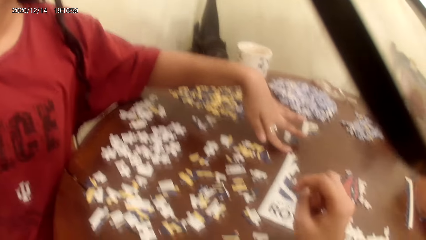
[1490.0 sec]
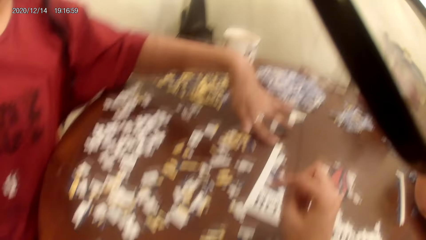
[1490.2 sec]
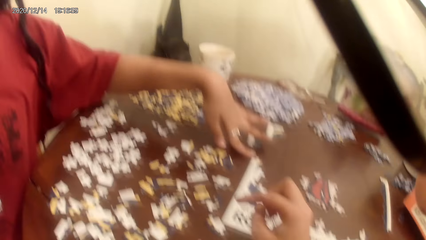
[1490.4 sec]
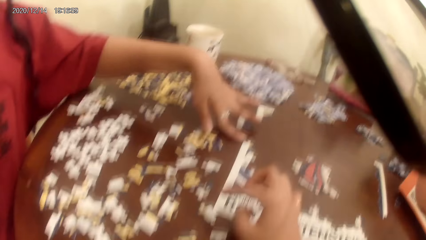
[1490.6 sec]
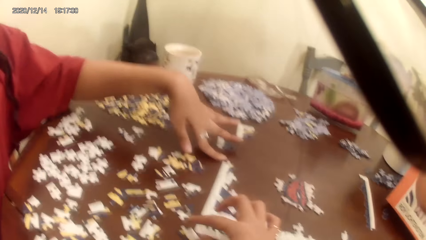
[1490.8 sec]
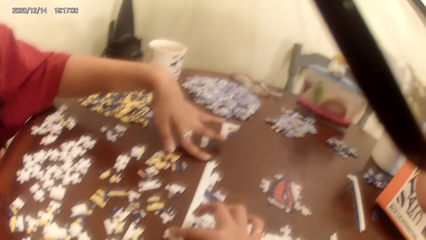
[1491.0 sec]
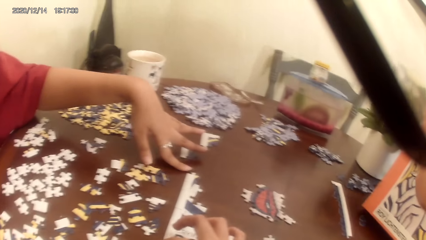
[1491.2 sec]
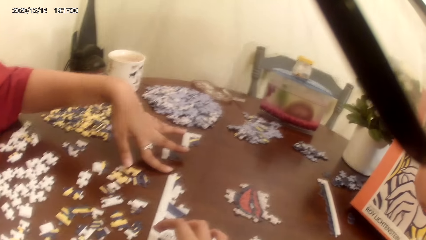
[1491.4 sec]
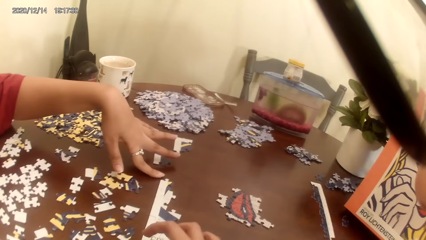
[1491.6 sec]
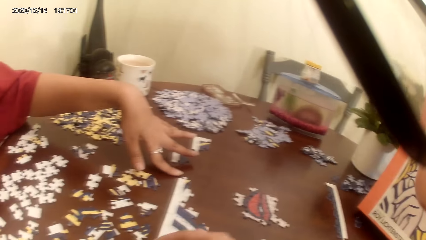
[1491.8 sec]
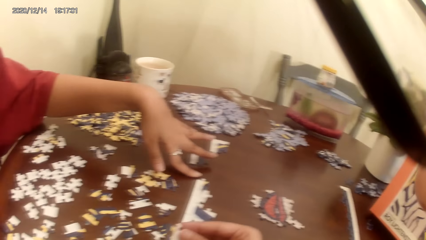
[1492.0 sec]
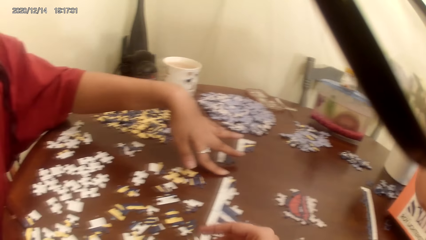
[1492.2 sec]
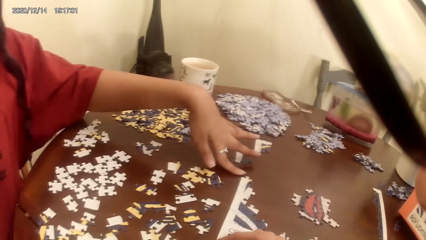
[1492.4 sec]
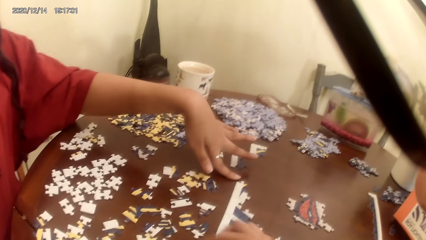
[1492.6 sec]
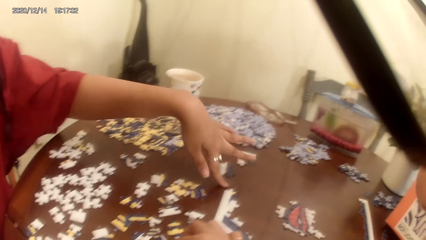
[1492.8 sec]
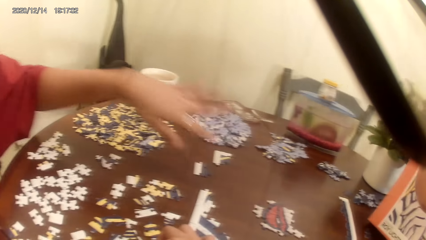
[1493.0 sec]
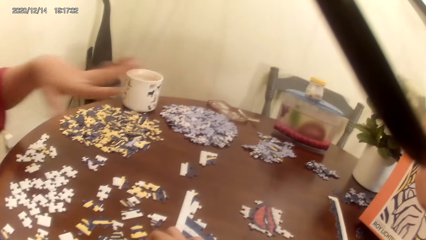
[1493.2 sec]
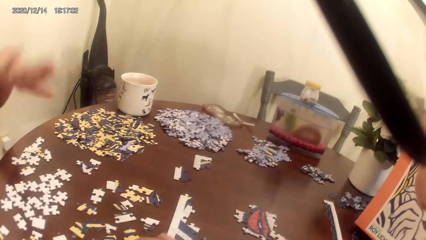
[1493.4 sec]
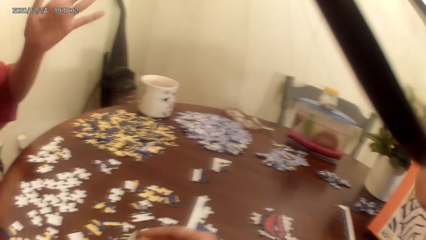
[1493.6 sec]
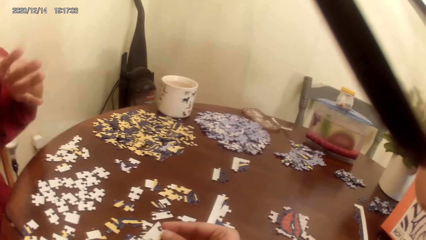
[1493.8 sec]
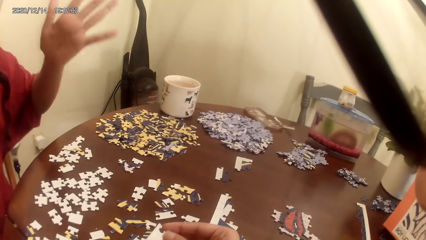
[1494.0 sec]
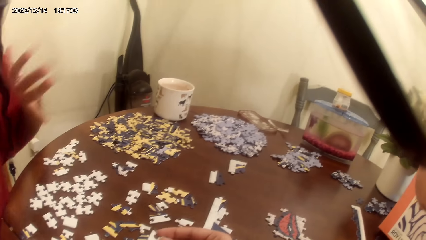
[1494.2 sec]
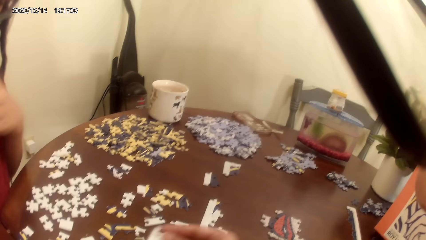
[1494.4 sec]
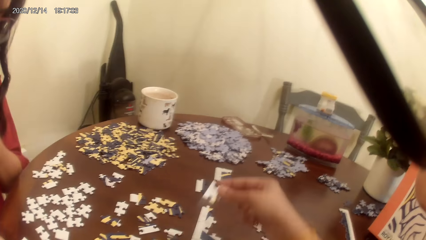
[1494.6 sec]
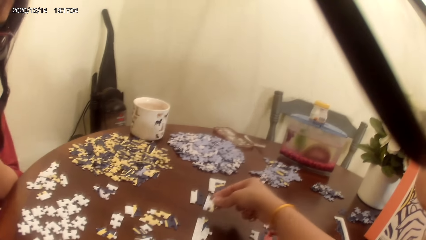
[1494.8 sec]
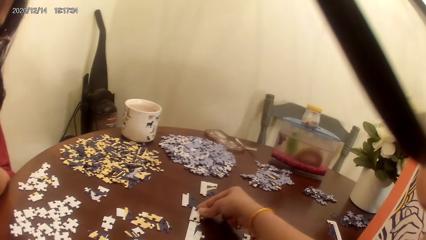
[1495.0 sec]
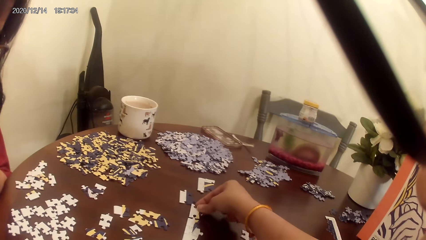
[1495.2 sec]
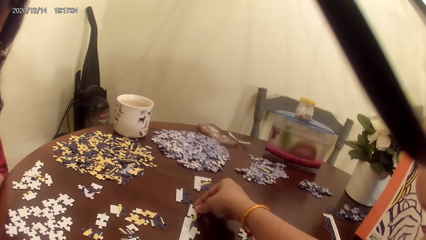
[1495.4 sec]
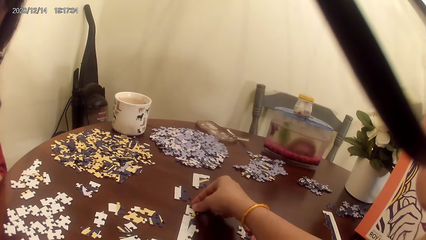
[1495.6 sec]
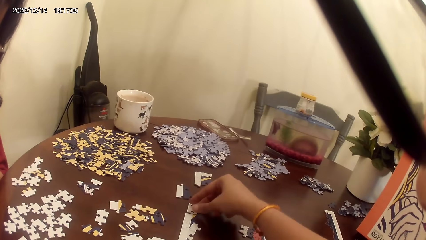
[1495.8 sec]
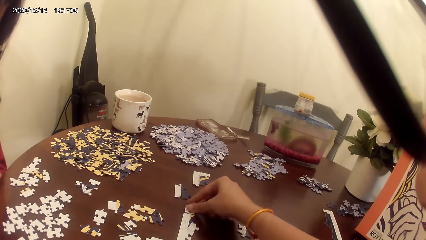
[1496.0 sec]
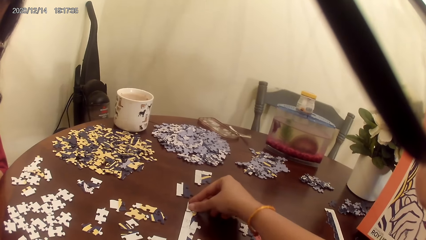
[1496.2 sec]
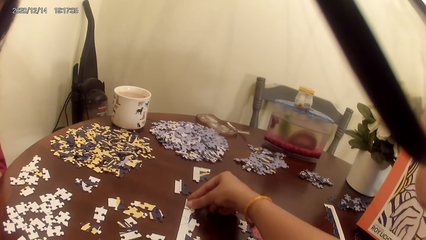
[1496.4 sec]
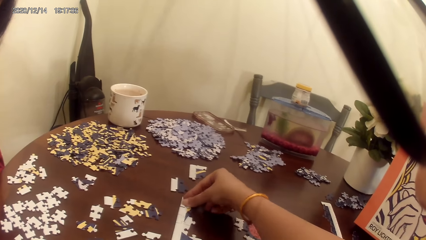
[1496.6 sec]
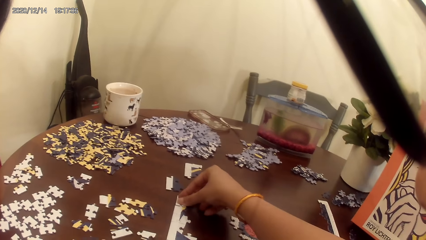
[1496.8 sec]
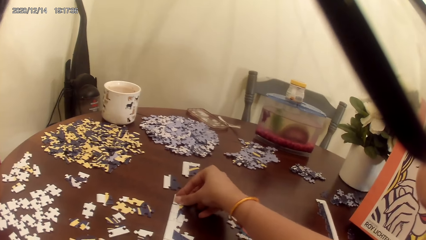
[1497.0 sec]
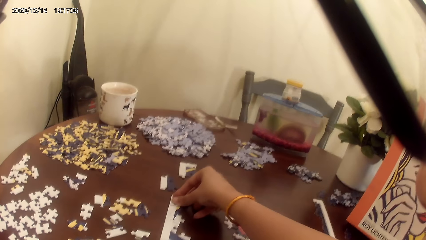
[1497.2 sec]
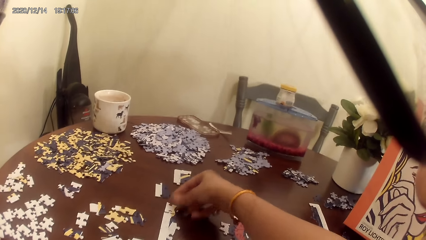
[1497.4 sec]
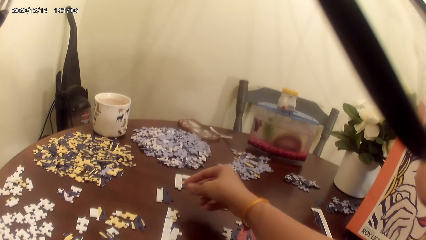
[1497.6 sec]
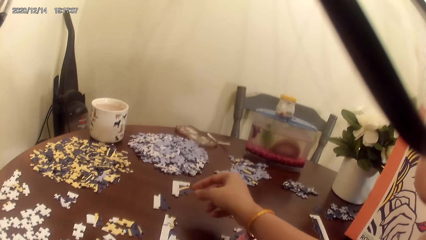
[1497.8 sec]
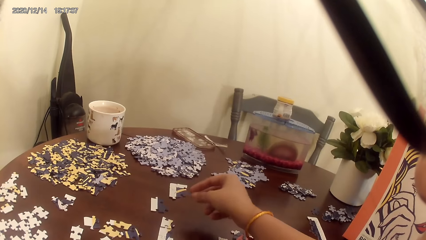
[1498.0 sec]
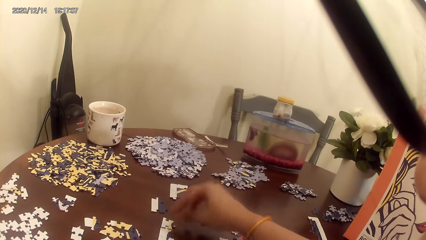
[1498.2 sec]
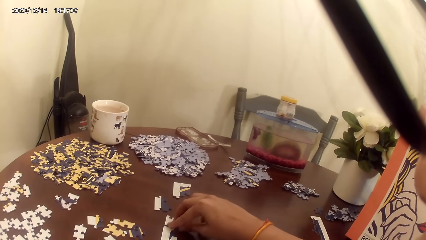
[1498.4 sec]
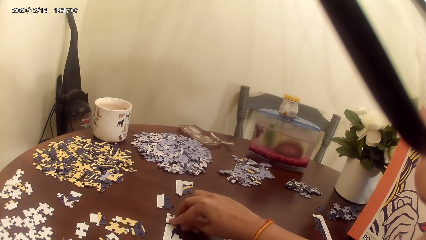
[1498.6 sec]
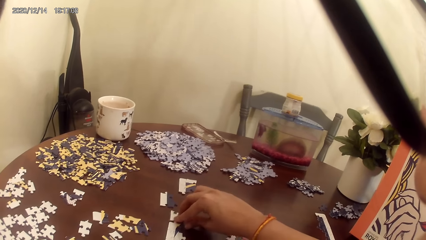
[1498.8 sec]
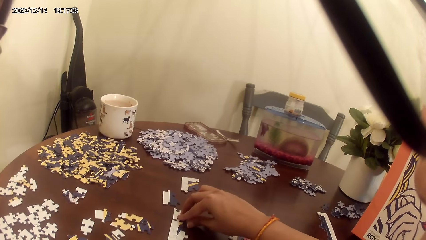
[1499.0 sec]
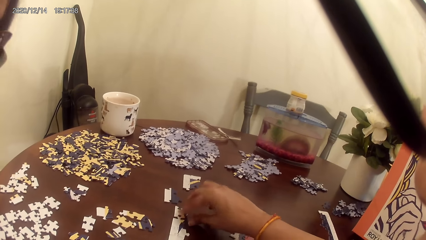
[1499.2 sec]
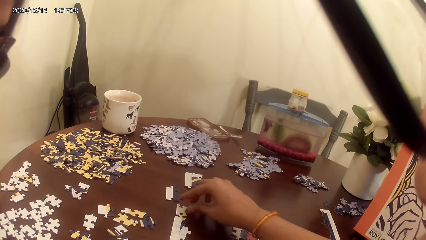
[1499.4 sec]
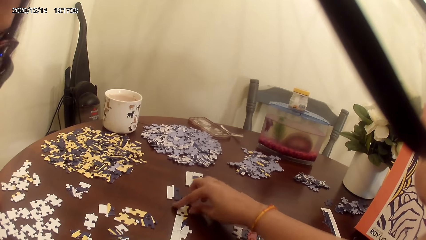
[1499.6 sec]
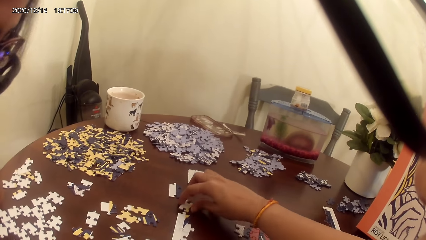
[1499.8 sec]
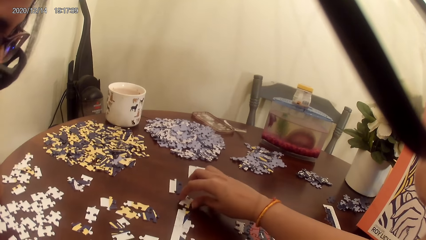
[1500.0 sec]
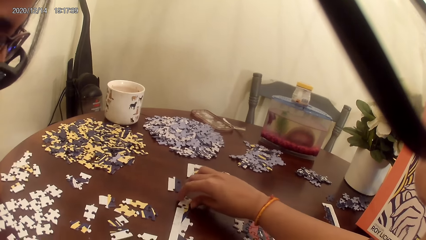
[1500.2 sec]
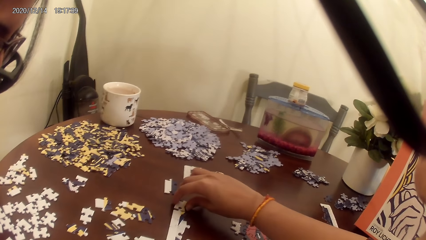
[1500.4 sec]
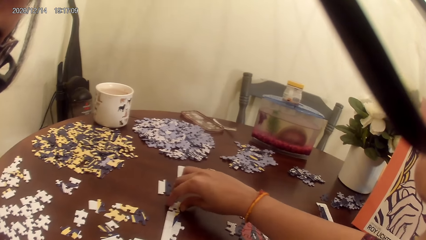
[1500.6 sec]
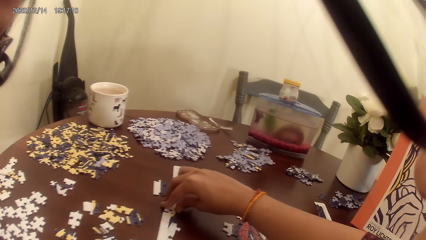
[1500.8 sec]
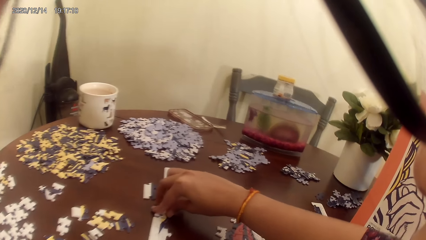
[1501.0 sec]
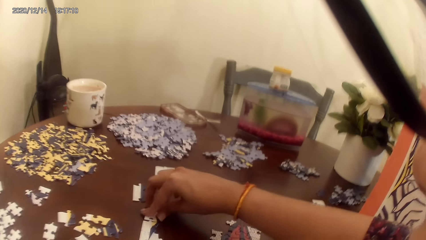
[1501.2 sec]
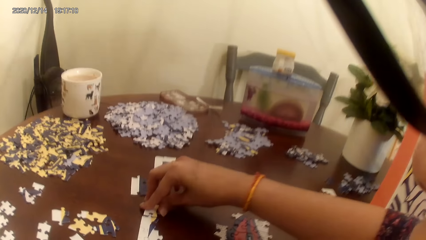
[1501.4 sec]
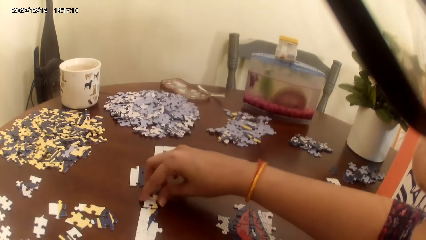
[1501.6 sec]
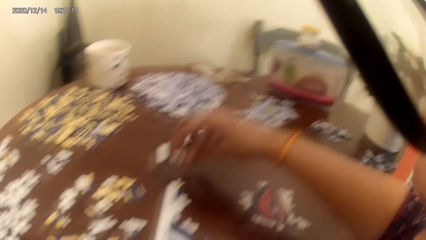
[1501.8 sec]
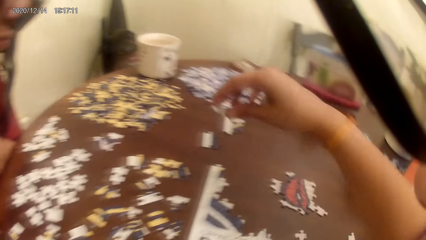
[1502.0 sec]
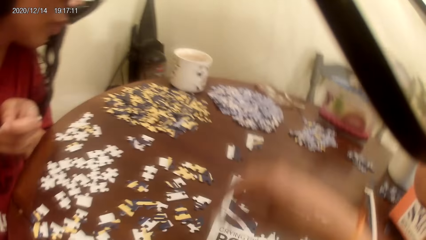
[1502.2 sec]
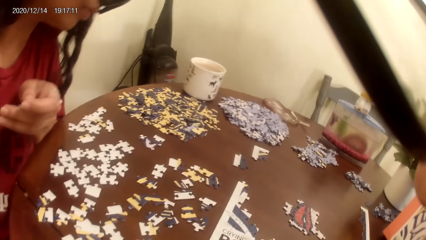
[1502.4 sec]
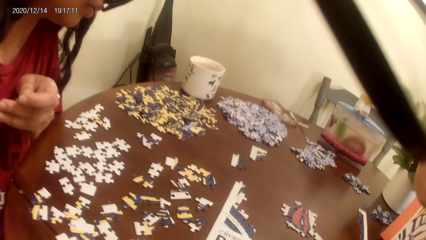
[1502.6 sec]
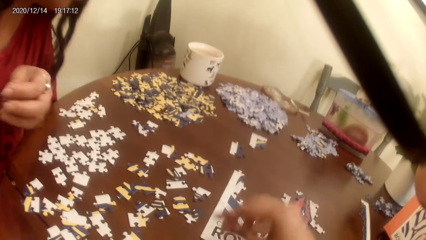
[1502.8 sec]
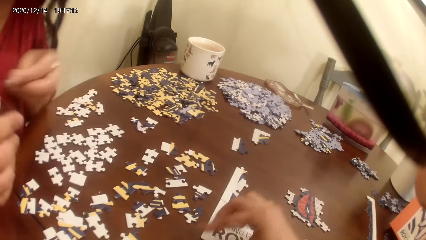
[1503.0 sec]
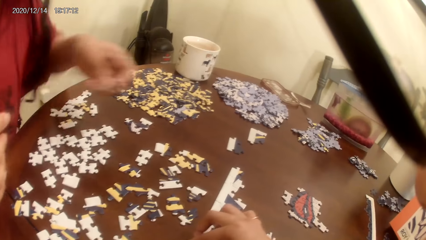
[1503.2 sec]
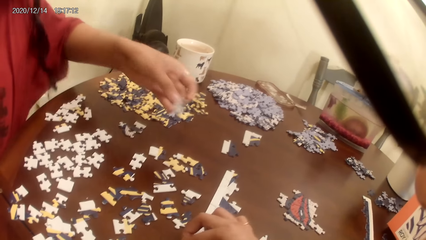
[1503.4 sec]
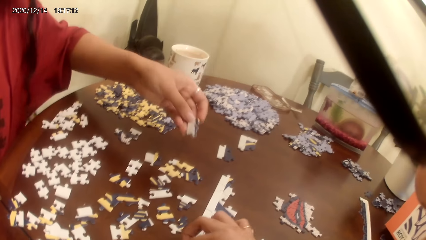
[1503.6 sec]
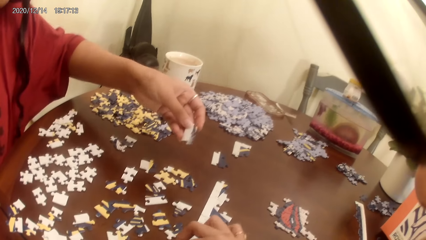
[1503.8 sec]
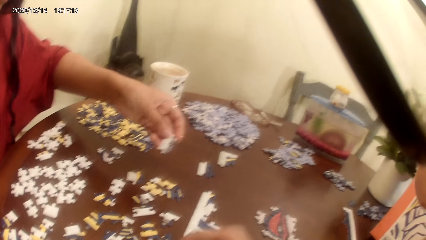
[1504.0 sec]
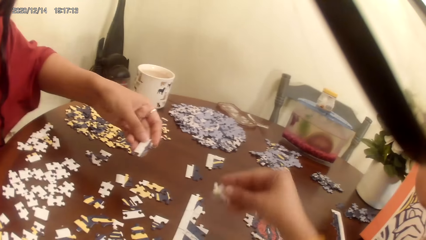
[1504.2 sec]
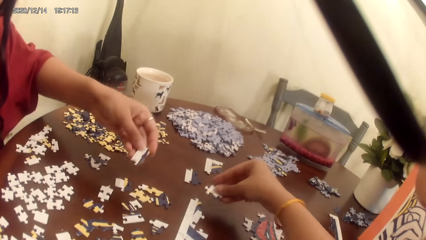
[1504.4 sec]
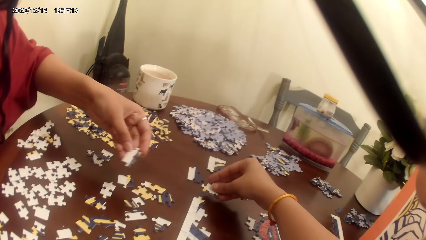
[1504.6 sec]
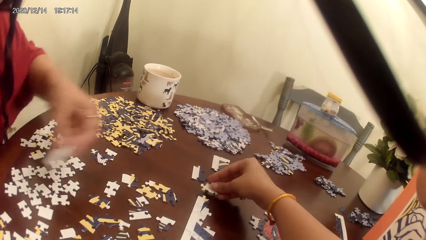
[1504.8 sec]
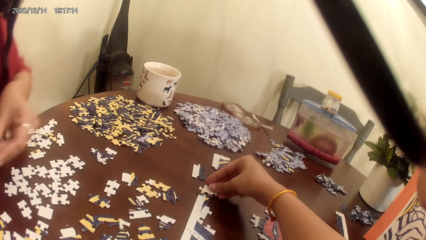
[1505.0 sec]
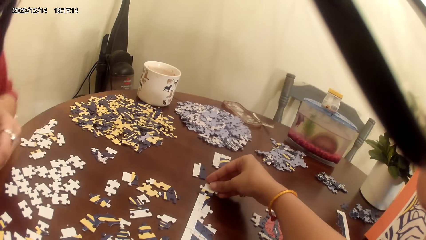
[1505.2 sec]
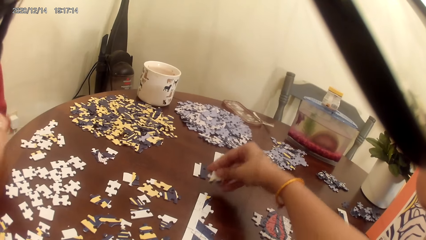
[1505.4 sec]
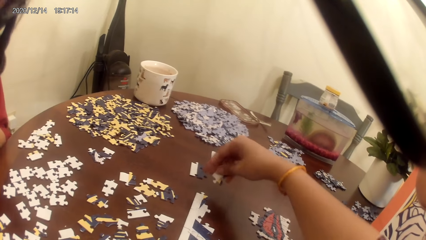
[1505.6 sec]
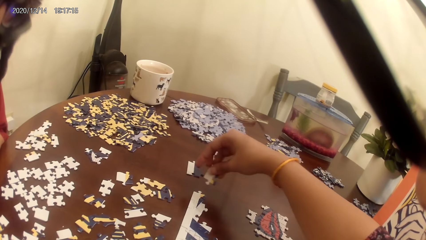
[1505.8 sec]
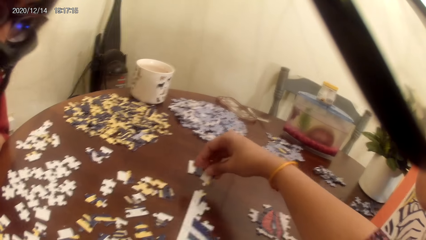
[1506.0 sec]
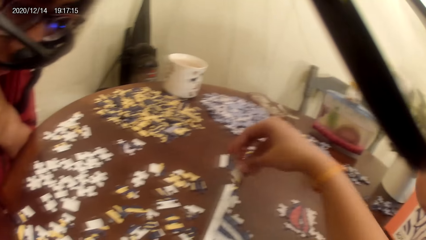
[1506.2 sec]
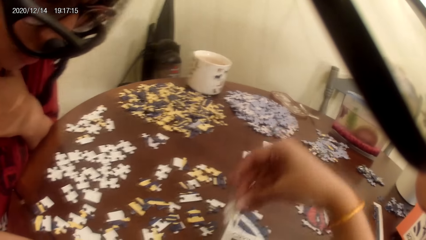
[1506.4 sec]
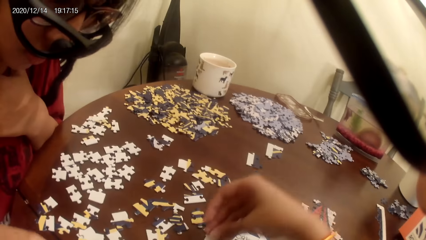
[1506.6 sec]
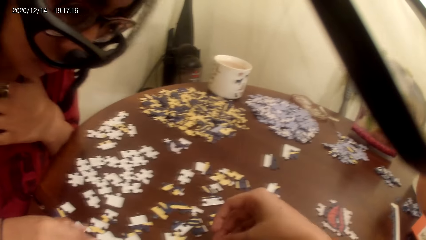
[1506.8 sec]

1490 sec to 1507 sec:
A lady dialogues with the camera wearer. The camera wearer plays a puzzle game.
